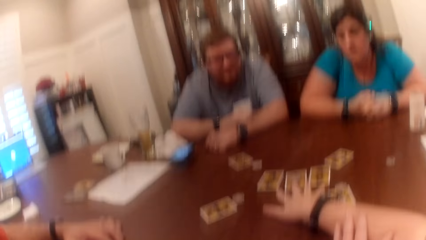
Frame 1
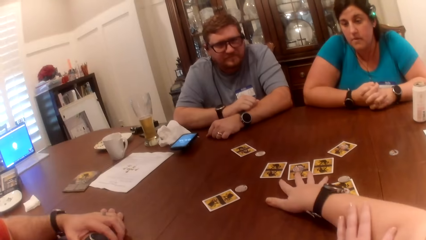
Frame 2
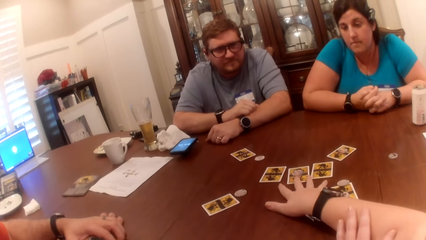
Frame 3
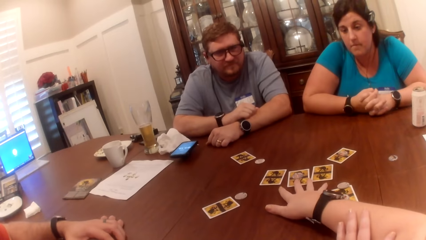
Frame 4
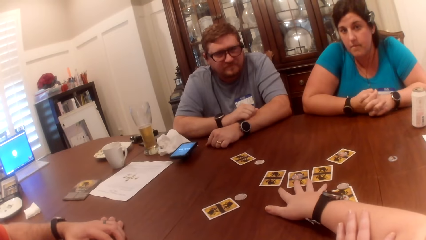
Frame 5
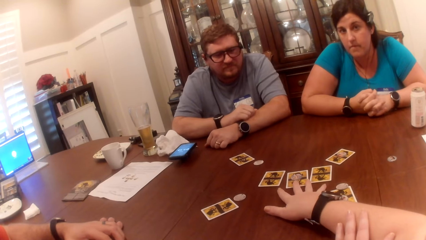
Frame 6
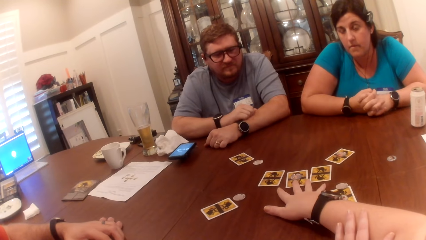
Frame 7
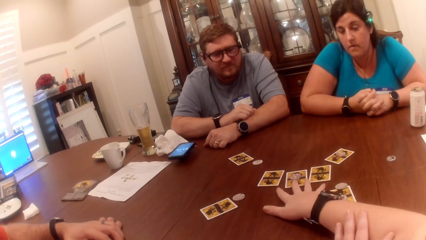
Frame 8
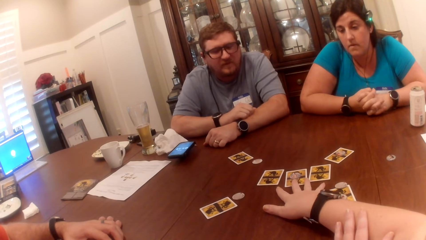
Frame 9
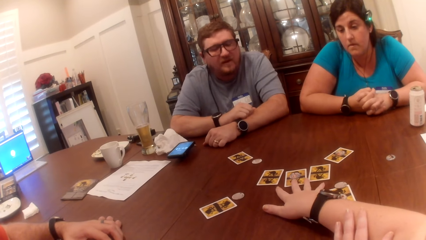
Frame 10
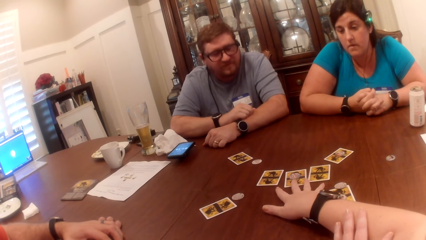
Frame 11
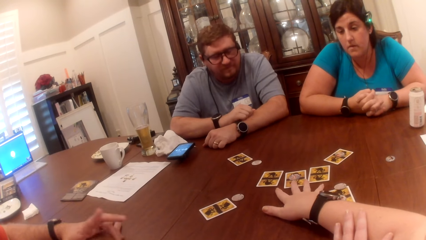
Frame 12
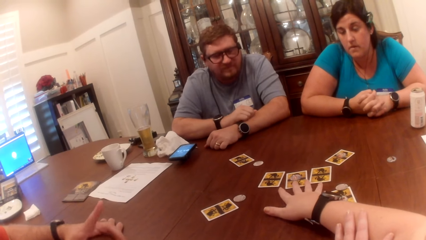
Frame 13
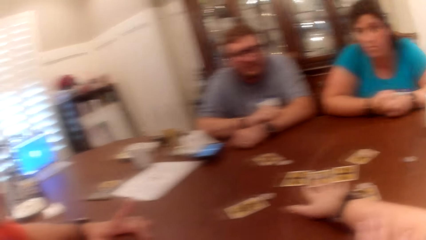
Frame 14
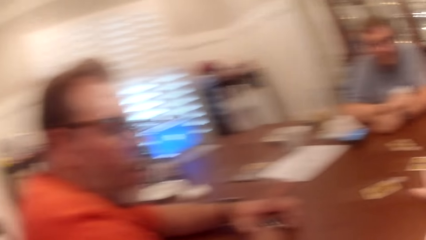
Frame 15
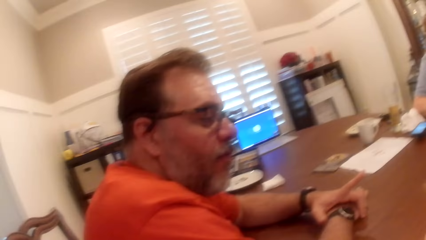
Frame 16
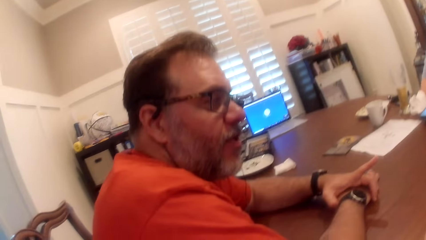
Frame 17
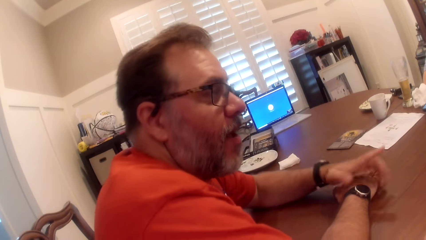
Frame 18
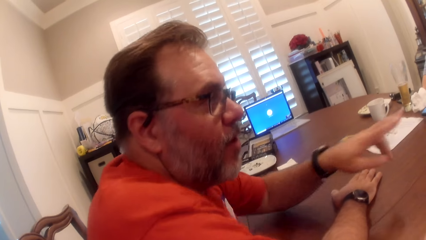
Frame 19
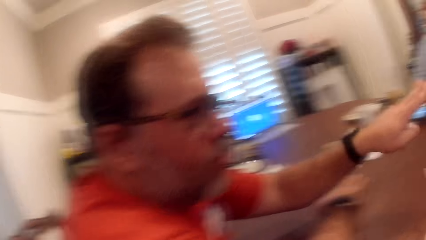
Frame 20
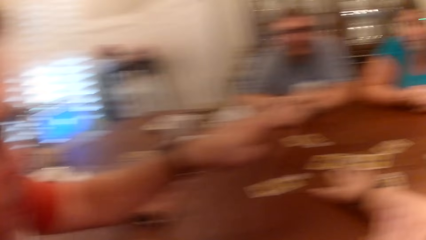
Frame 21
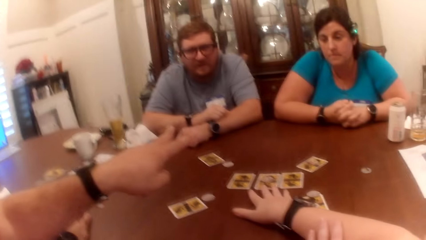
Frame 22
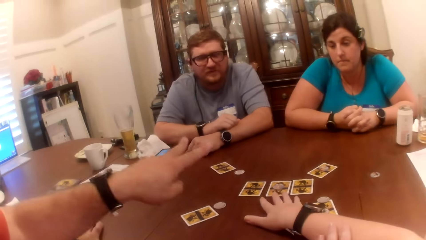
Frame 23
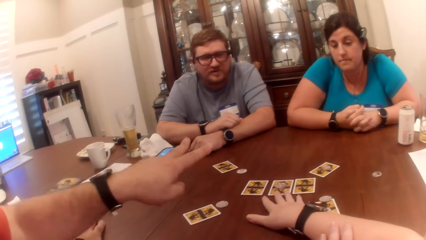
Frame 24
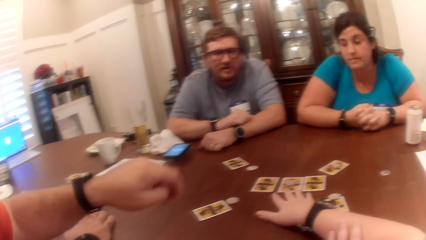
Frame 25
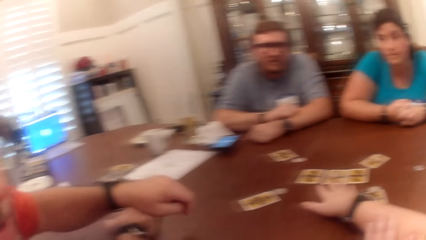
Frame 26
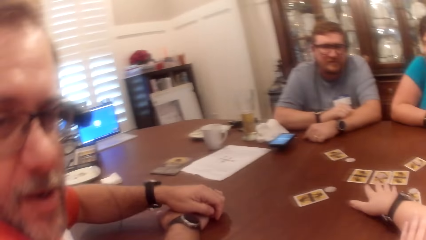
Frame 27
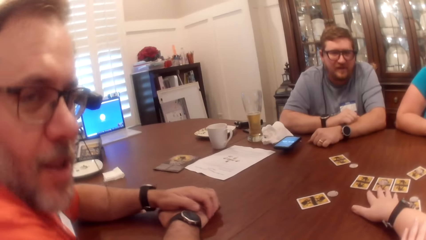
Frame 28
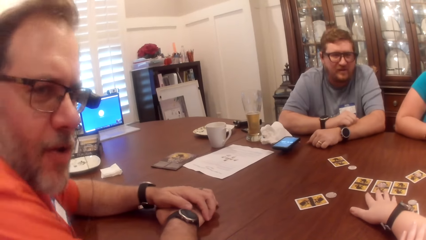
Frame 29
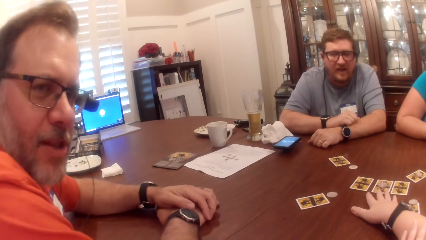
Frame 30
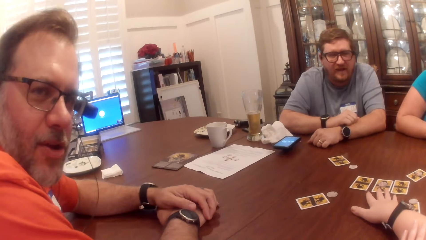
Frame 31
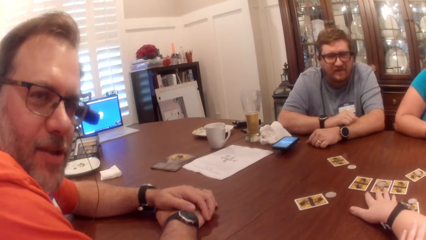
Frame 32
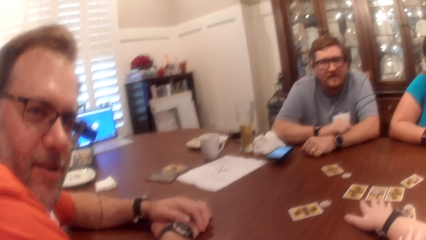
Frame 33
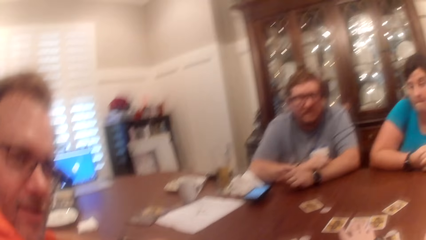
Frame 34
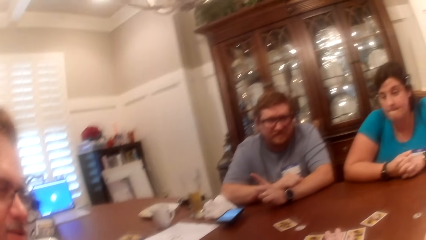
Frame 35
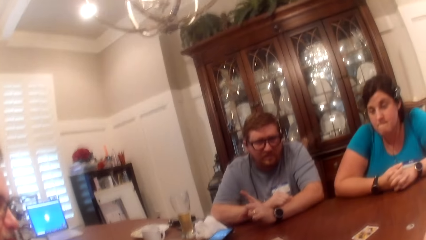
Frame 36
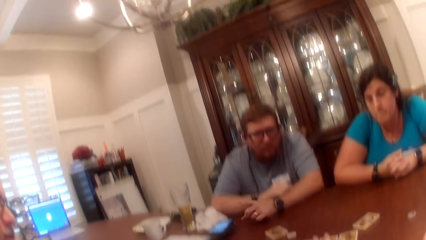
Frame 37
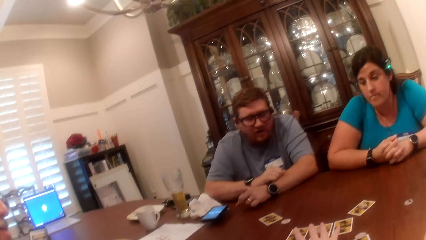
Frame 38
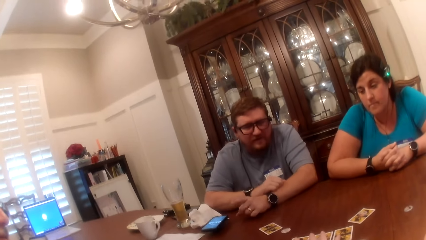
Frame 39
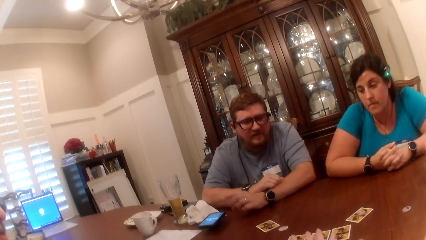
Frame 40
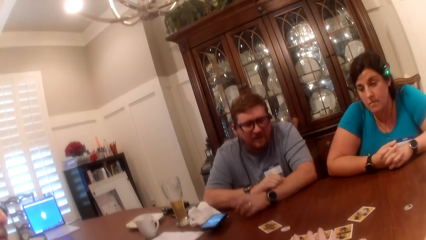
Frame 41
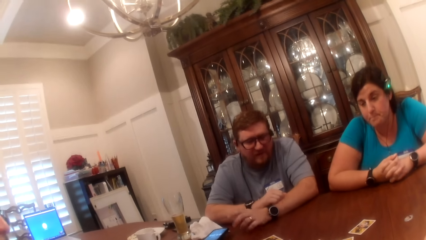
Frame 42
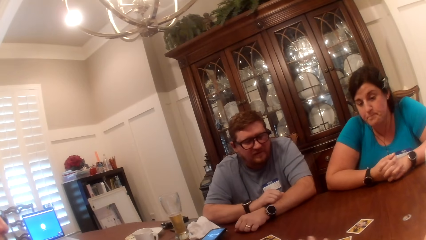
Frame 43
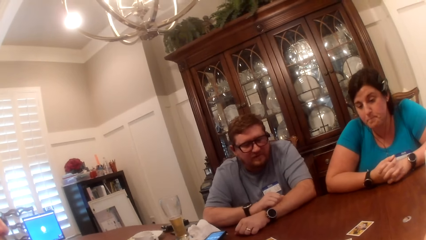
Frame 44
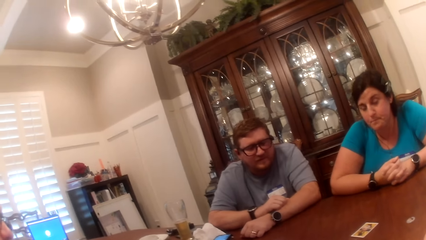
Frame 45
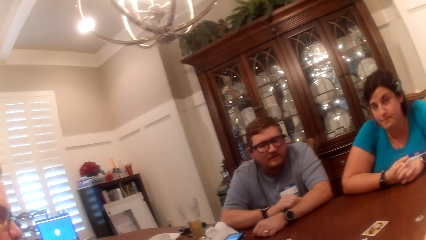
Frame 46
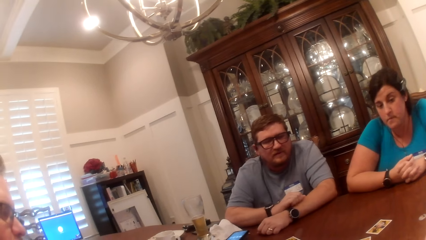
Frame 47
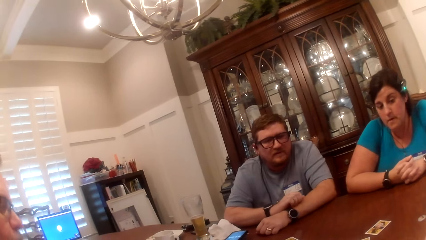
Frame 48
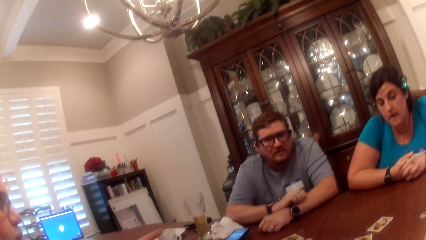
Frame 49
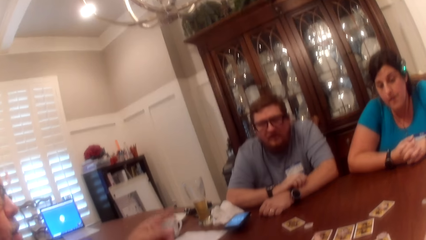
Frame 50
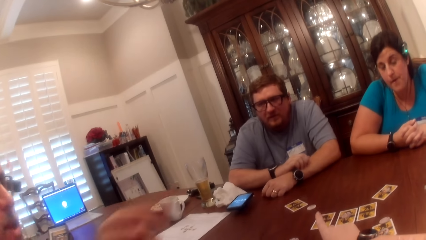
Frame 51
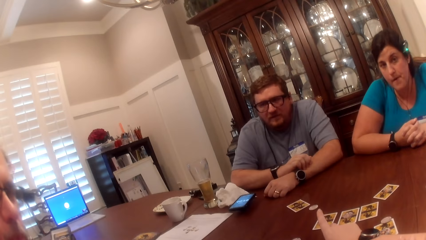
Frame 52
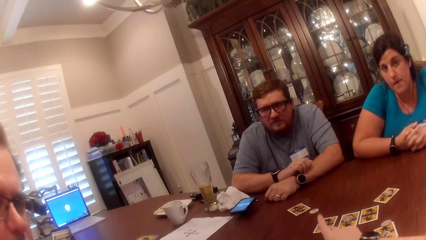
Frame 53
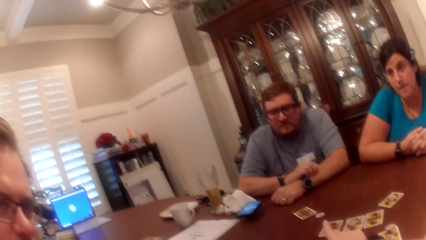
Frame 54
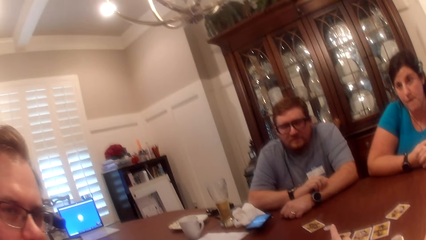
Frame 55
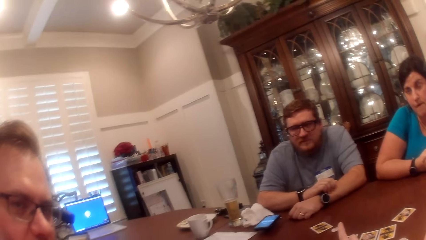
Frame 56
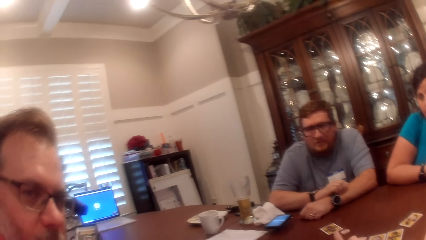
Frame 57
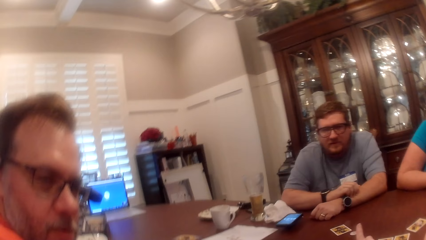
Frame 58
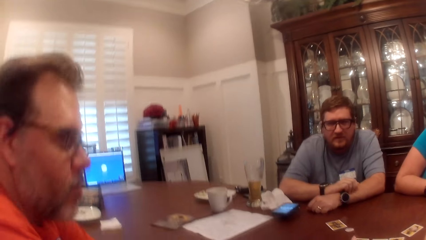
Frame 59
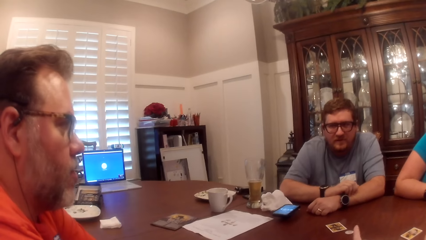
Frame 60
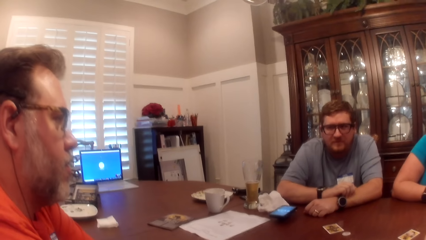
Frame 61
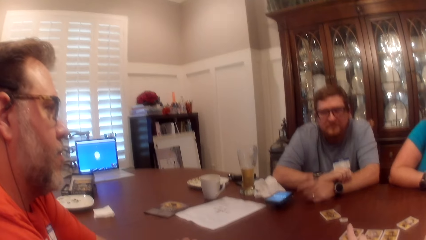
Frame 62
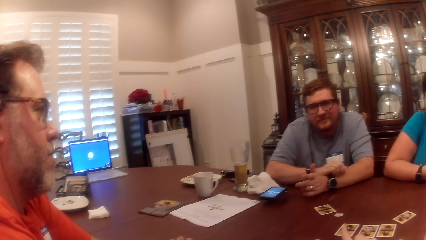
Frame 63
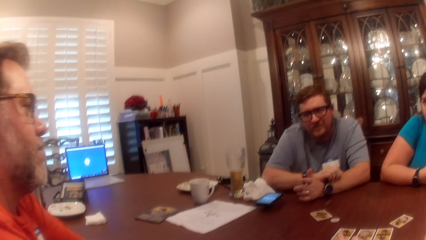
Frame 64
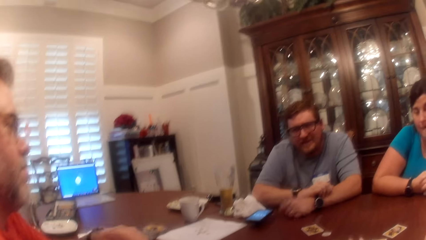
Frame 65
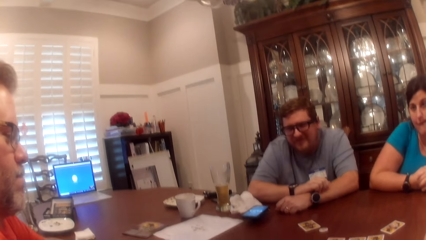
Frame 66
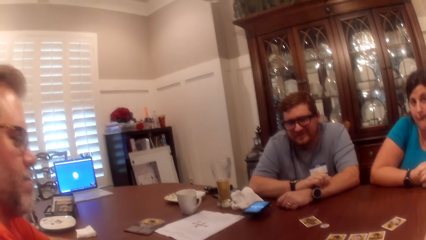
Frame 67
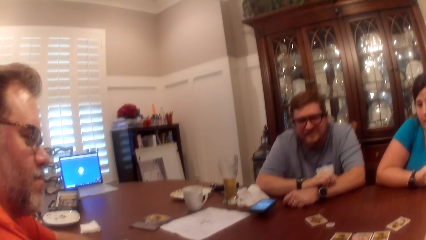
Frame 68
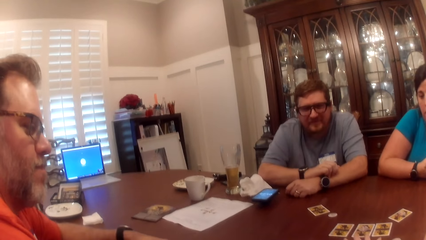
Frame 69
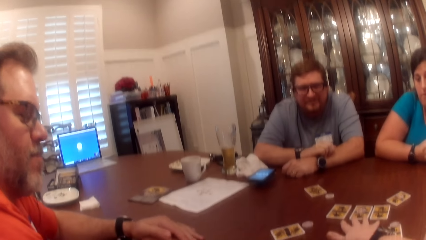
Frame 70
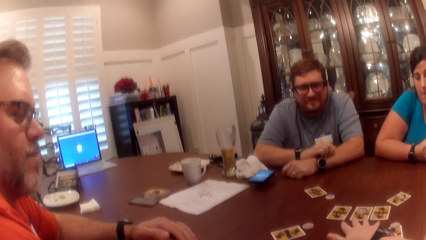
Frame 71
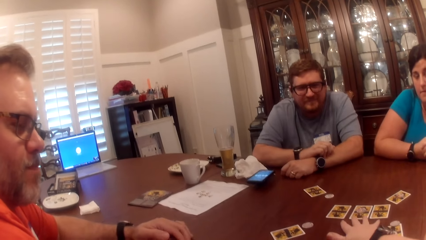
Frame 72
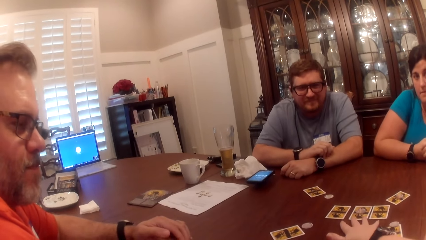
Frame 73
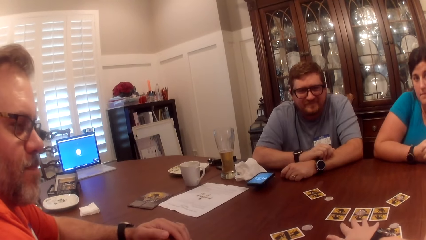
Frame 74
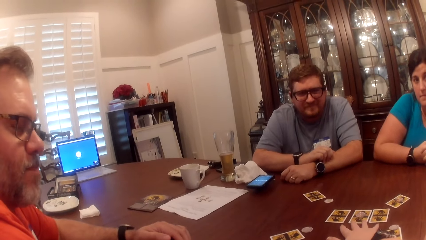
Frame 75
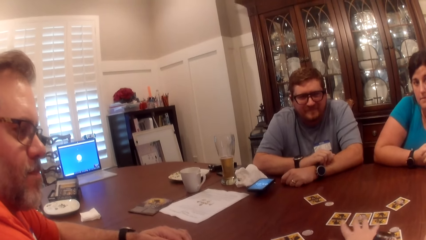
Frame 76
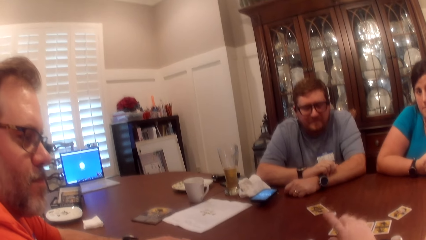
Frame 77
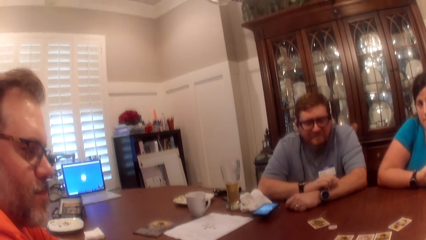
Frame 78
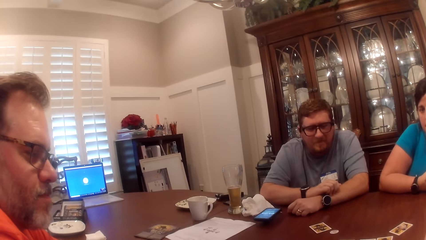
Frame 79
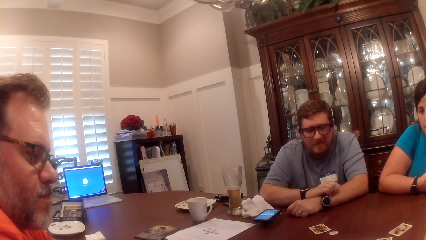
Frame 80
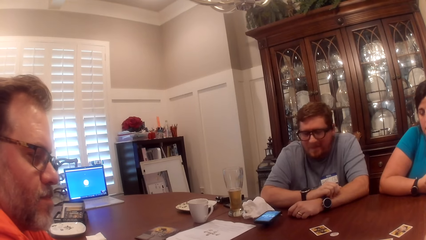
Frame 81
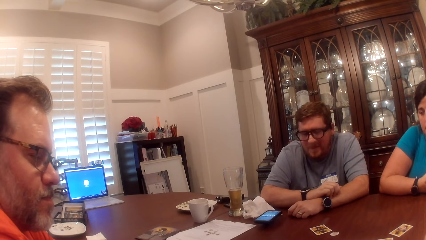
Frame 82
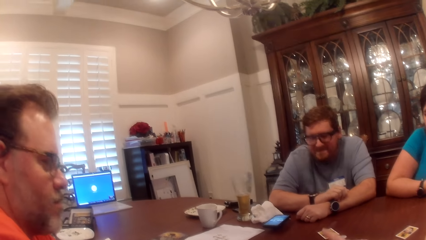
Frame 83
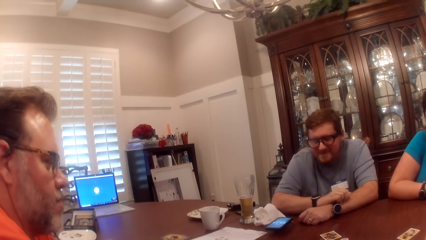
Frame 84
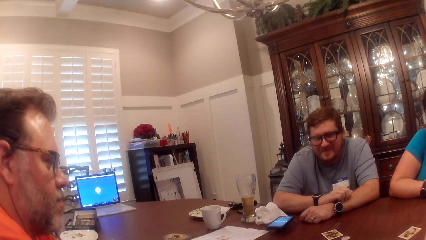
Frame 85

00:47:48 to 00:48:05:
The camera wearer placed her right hand on the card on the table. She moves hands. She interacts with a woman, a man, and another man at the table. A man converses with the camera wearer. The camera wearer, the woman, the man and another man converse.
